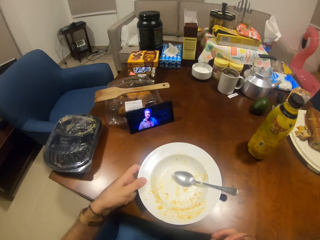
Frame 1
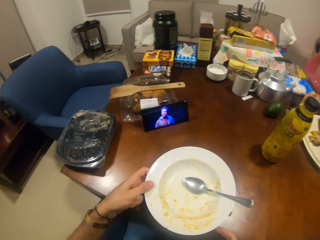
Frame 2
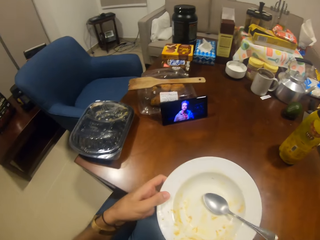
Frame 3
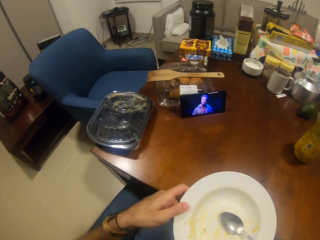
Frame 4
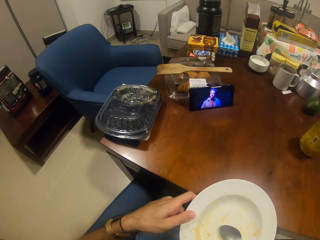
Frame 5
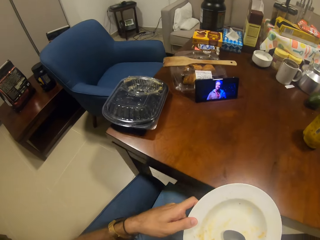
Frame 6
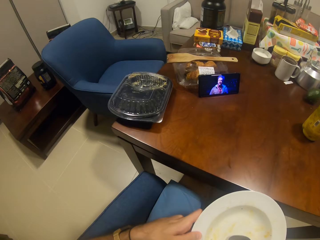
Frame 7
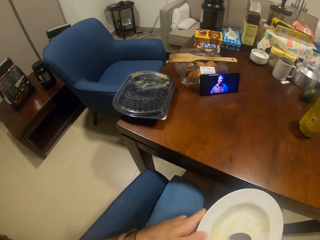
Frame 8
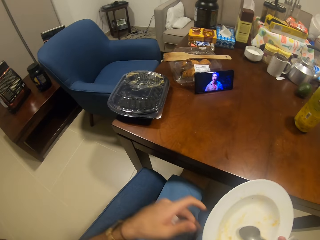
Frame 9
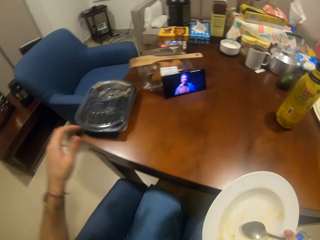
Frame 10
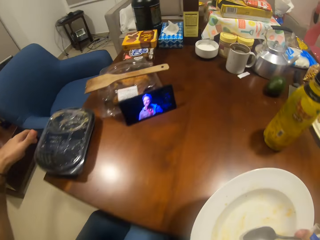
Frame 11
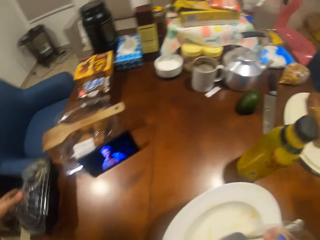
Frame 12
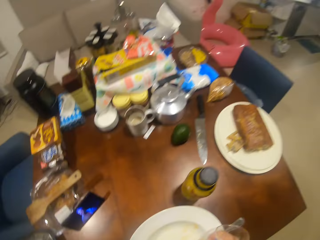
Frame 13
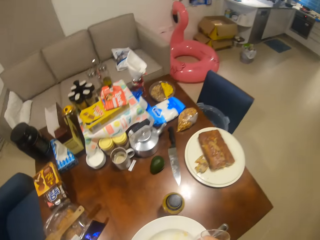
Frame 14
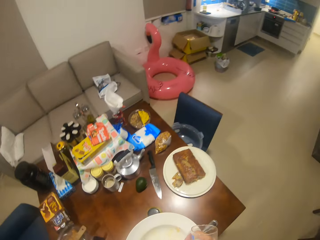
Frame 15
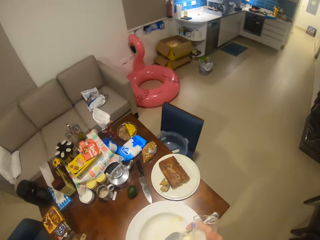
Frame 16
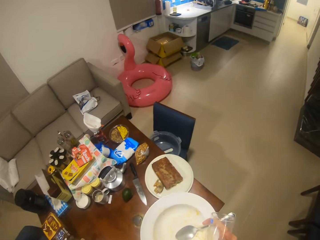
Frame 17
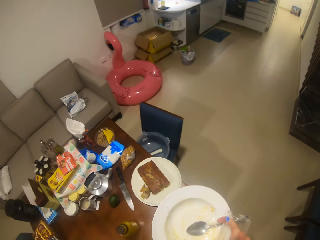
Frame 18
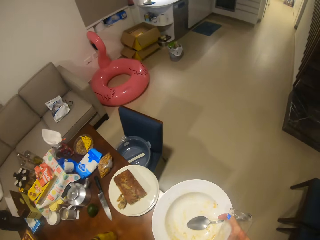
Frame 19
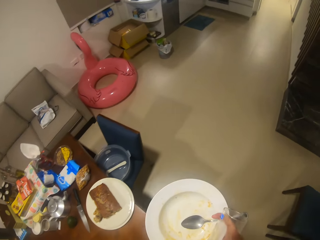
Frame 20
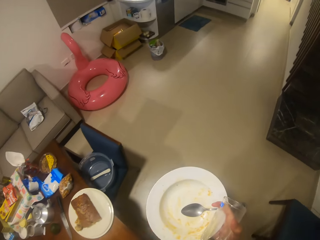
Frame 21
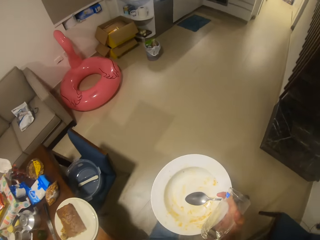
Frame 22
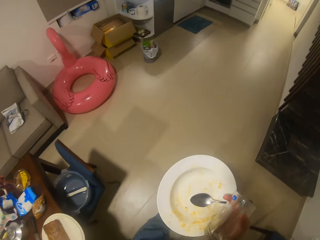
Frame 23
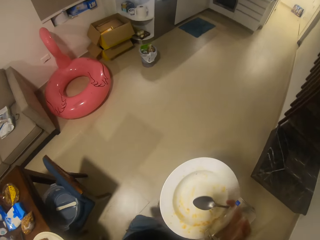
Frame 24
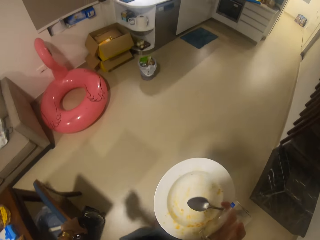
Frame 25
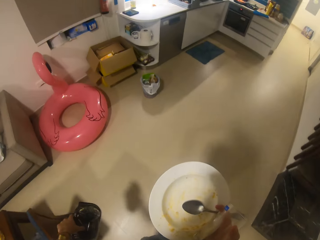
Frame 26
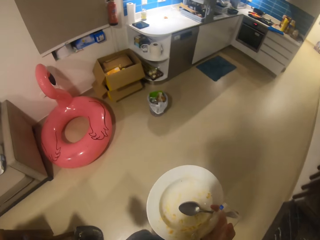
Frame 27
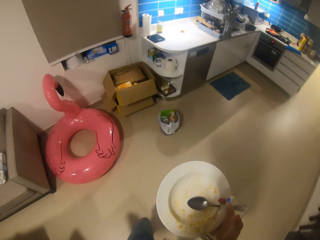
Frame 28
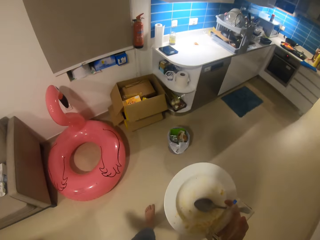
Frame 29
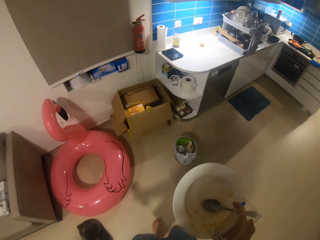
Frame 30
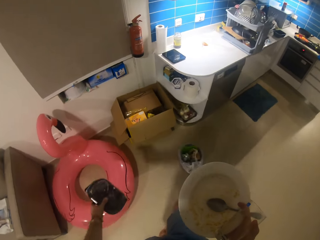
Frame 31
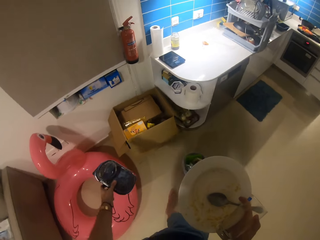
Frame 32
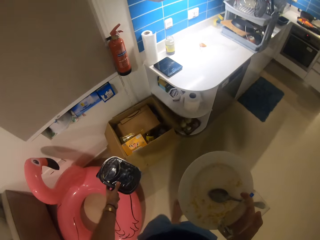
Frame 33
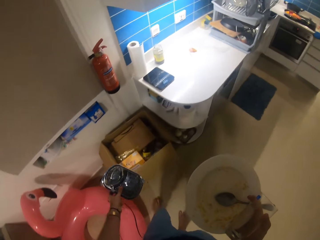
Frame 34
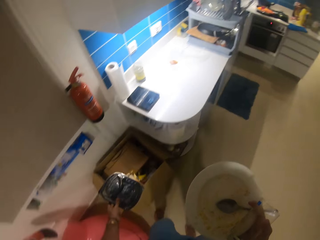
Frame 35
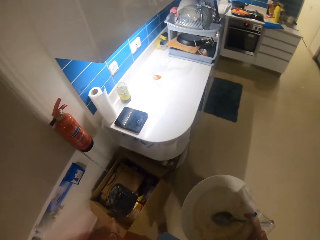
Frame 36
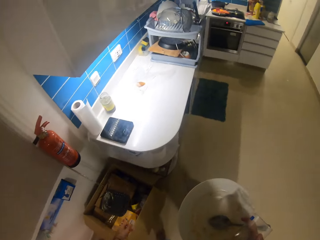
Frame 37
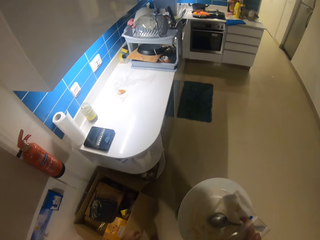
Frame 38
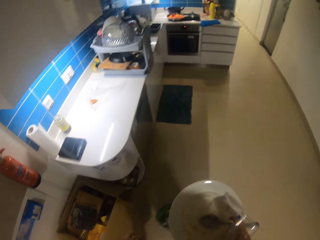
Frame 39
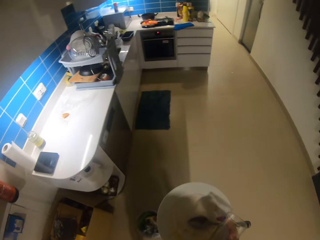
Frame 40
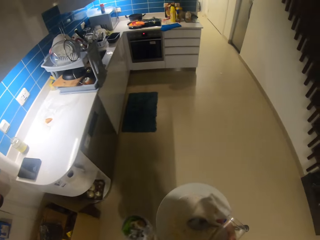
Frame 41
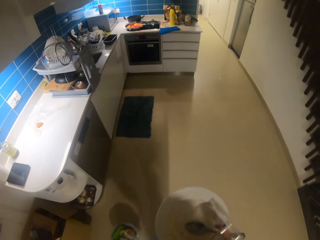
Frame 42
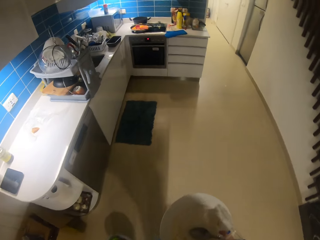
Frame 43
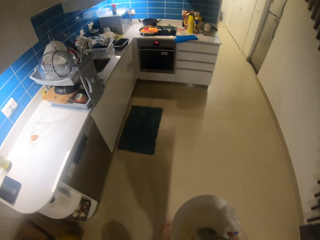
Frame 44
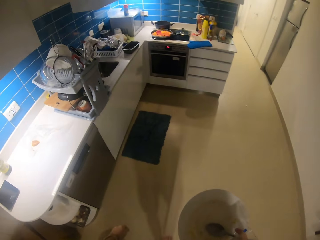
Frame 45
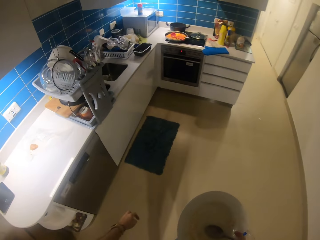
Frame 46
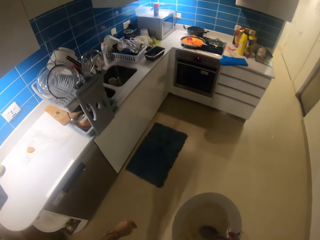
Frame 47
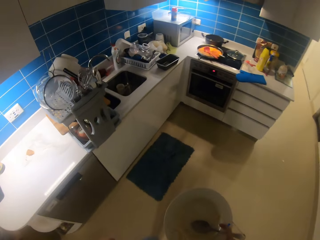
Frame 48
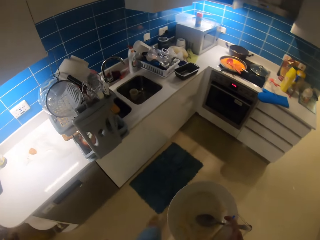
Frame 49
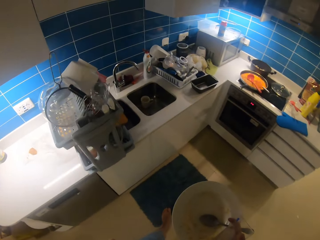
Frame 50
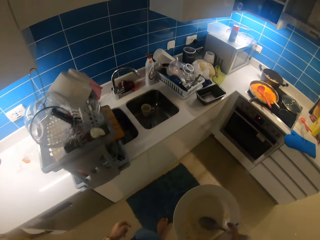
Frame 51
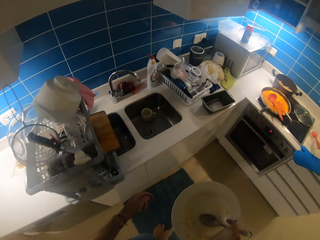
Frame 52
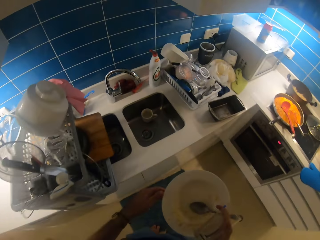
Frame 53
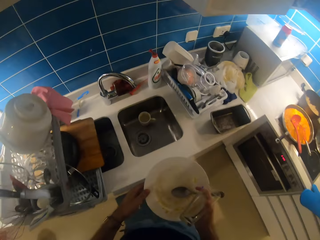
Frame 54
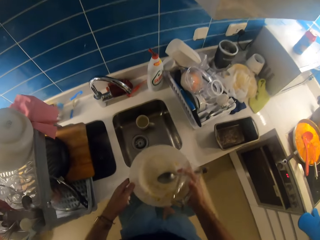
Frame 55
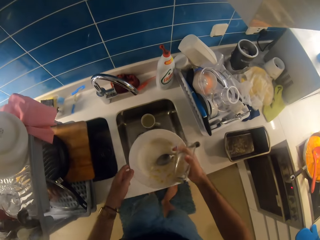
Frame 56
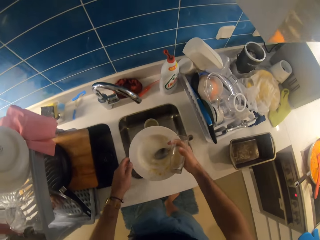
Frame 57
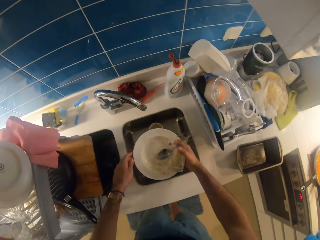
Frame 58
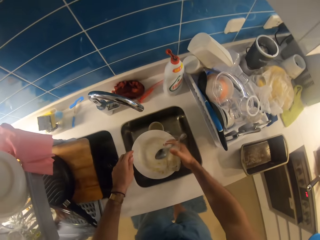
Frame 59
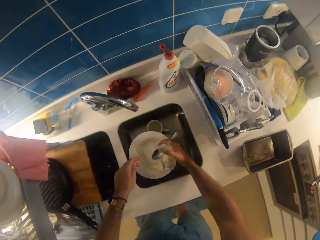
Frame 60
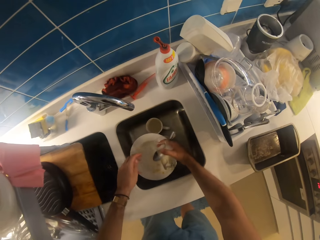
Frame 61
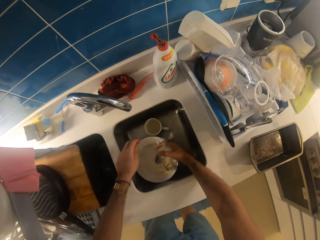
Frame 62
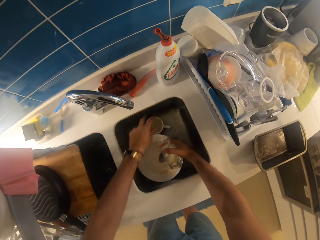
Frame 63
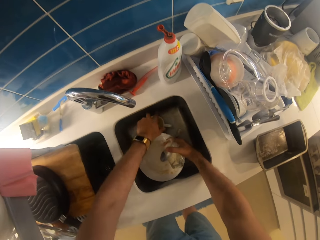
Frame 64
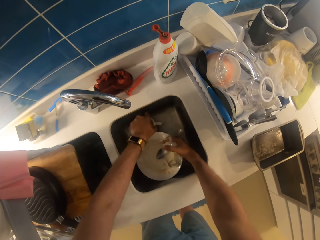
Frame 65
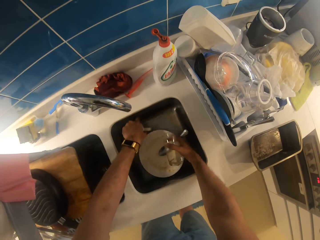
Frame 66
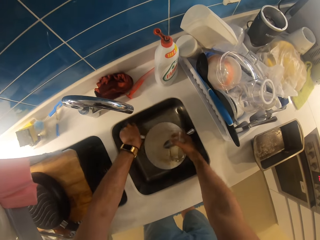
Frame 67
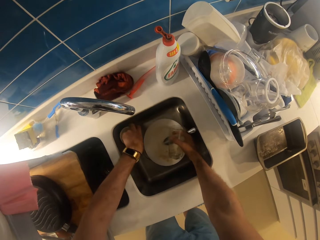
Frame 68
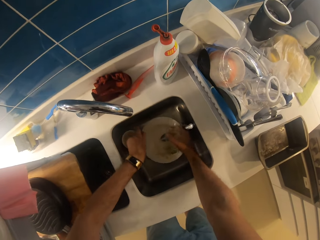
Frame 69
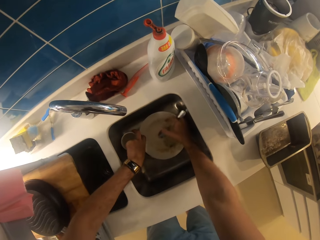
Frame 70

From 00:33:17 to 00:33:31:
The camera wearer picks up the plate from the table. They pick up a dish. They walk around the room. They throw the dish or packet in the dustbin. They walk around the room. They put the plate in the sink.

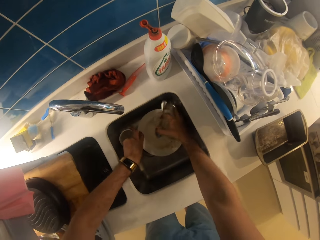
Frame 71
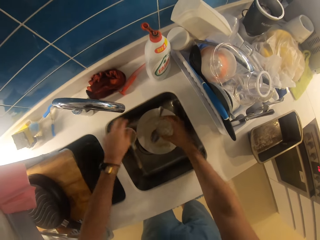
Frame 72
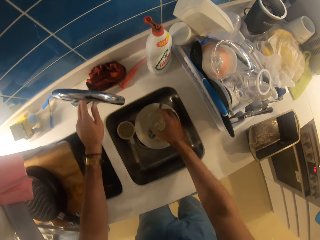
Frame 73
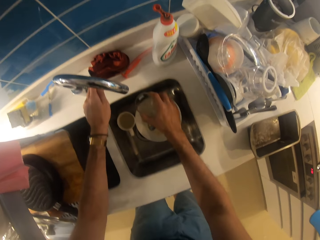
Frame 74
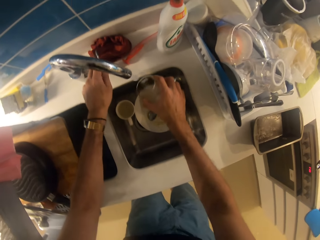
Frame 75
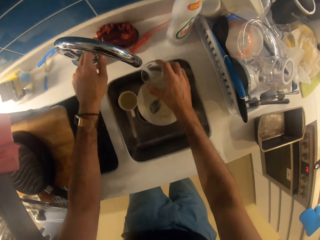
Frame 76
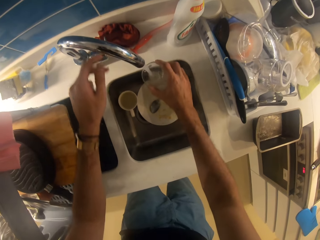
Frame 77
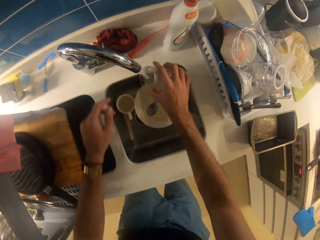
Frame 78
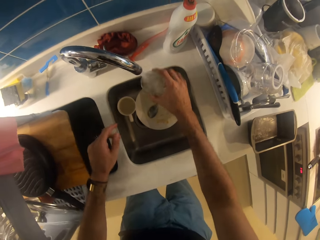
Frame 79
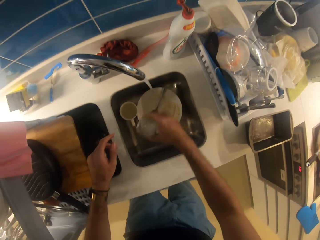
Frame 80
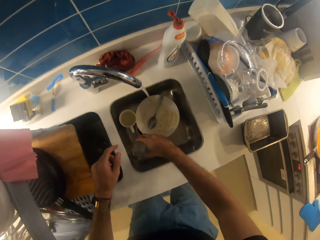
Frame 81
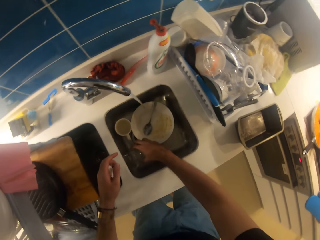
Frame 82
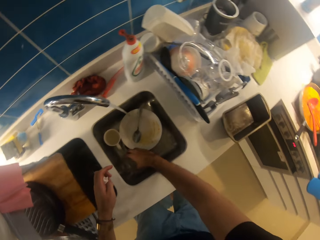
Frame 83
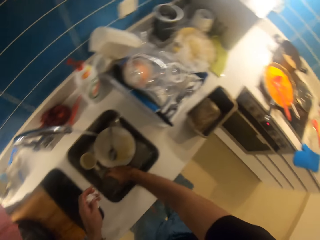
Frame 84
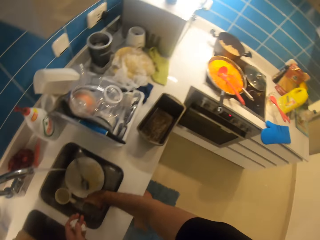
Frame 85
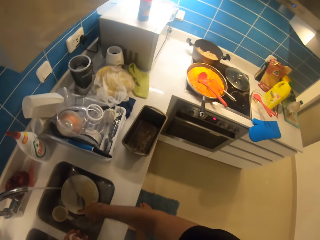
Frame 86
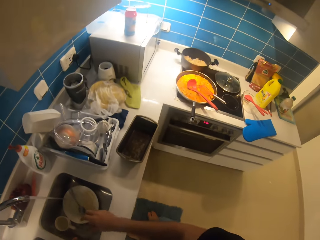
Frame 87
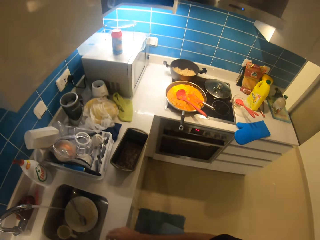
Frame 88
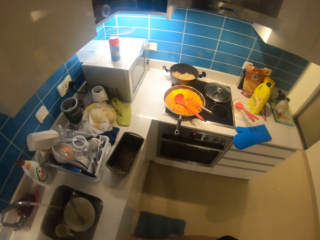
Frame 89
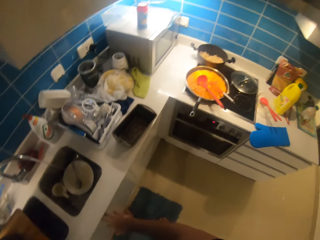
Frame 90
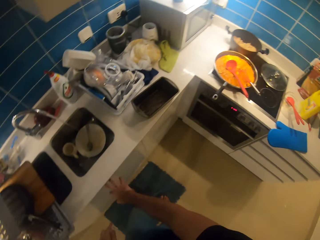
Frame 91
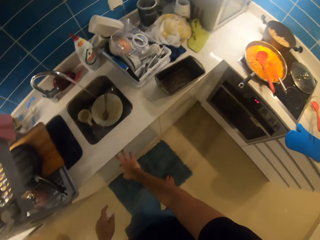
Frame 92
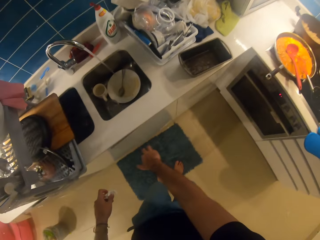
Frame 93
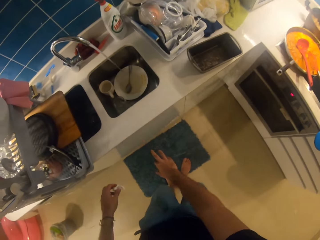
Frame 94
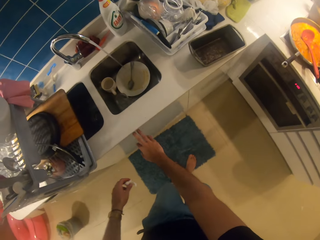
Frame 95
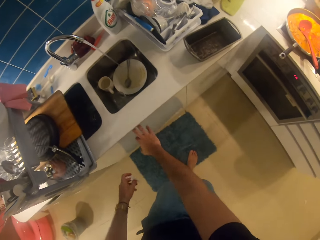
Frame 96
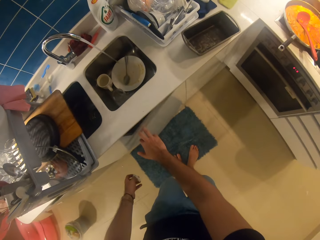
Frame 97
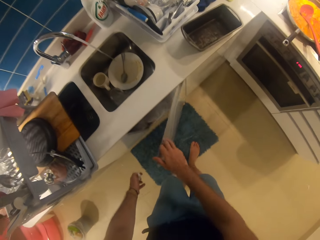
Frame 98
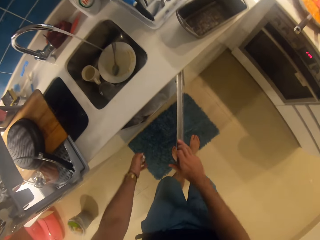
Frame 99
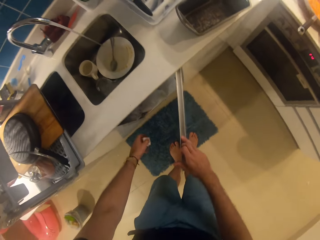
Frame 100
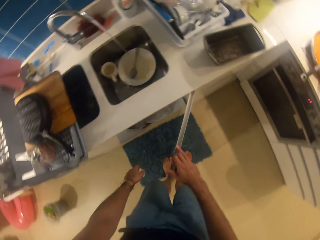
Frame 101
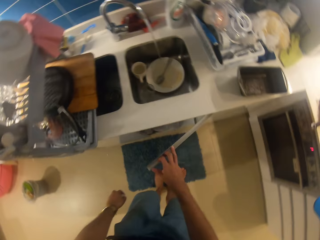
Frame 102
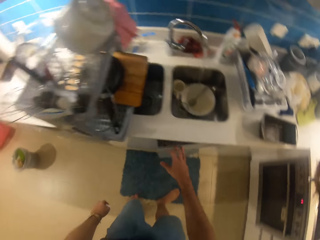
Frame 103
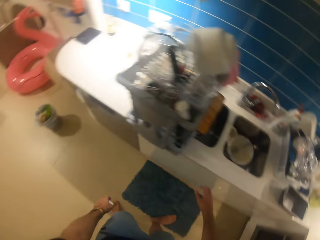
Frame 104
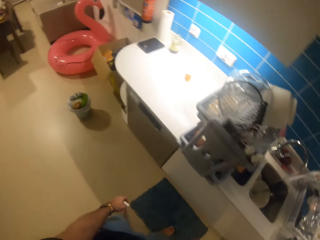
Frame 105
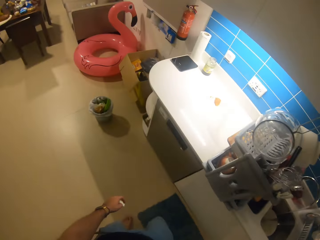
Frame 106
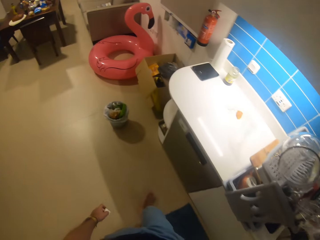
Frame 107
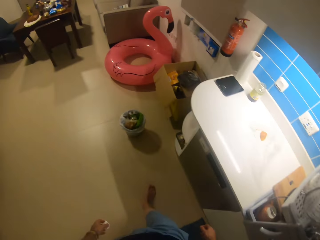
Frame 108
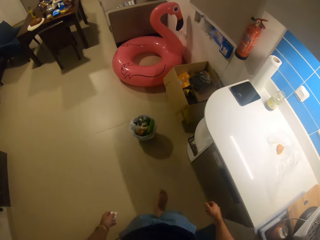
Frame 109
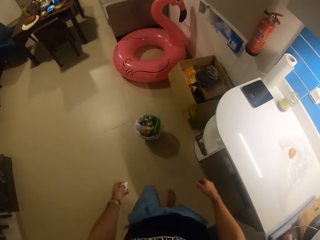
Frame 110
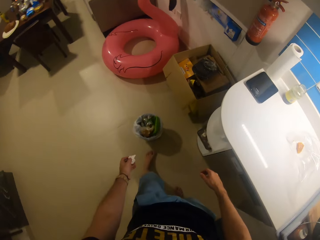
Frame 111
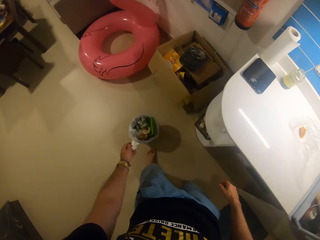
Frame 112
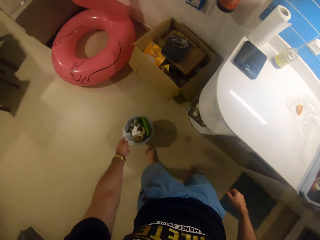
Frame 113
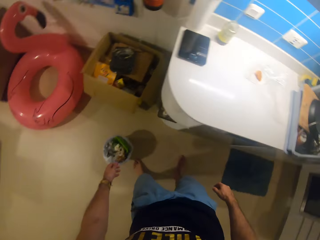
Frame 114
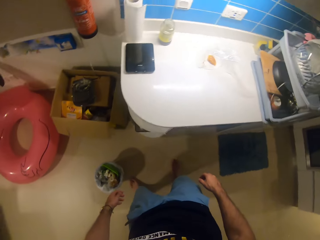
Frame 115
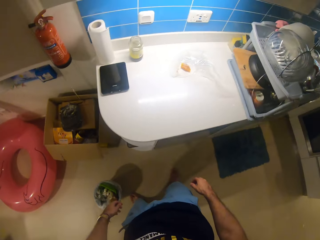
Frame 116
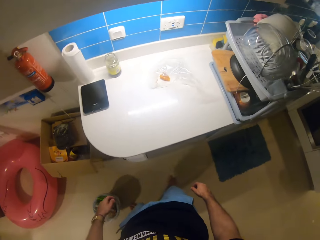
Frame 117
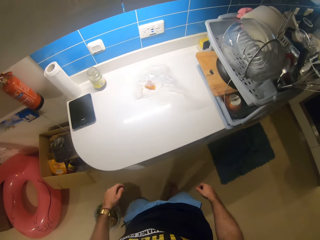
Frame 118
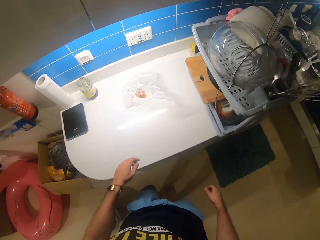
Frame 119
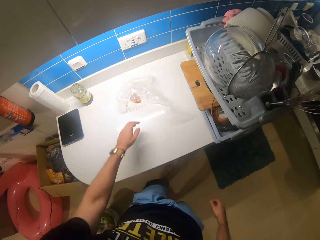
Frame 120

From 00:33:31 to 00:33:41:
The camera wearer opens the water tap. They open the cabinet, close the cabinet, walk around the room and throw the tissue in the dustbin.
